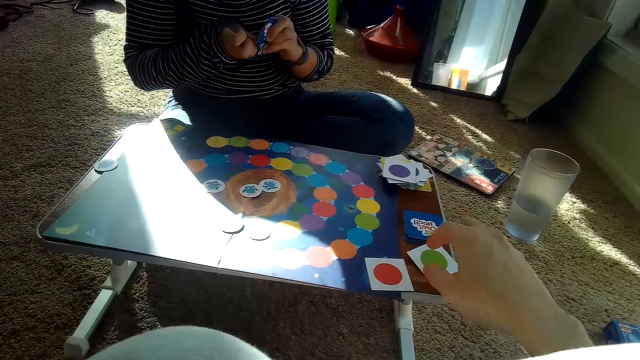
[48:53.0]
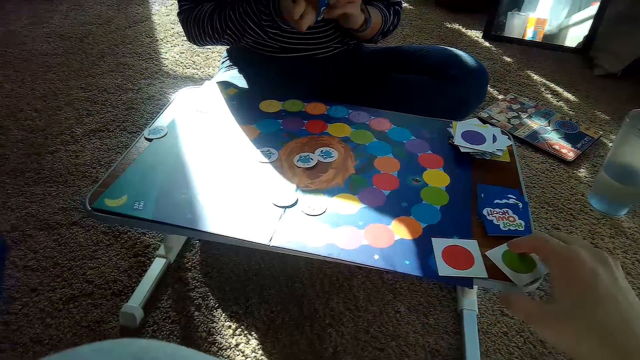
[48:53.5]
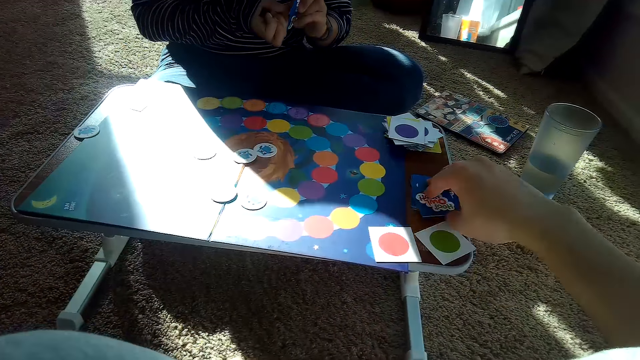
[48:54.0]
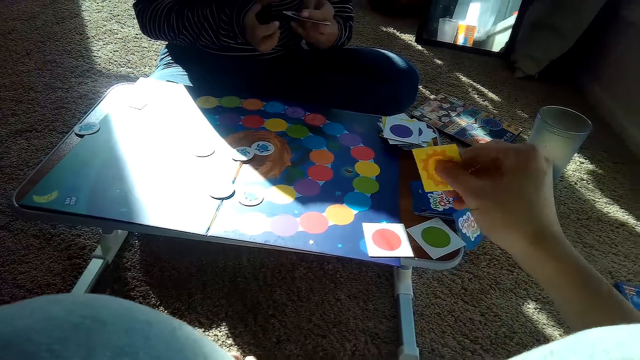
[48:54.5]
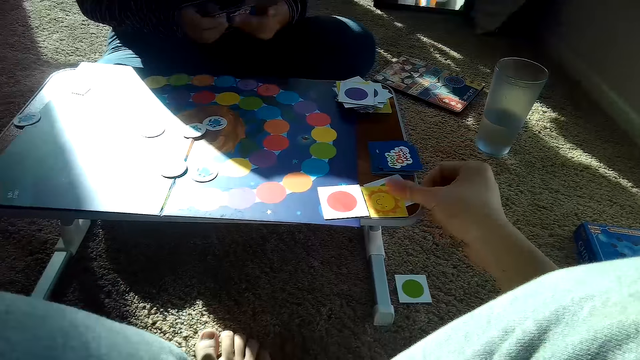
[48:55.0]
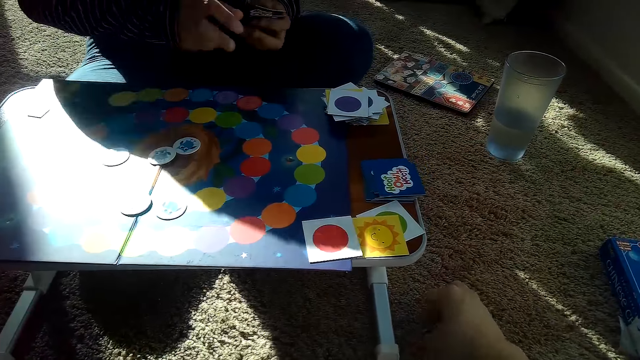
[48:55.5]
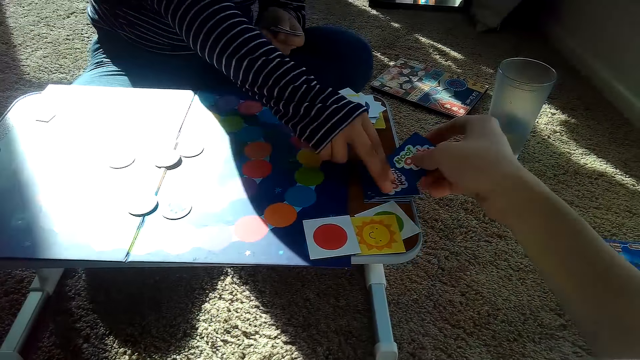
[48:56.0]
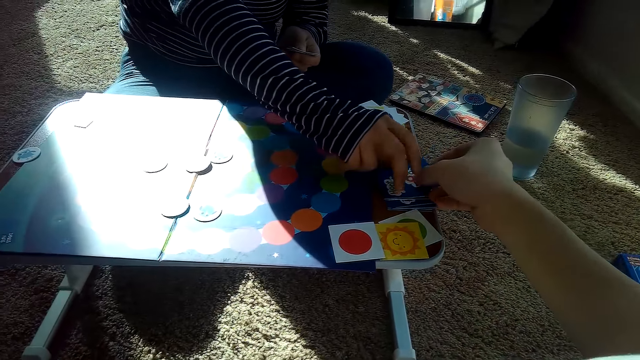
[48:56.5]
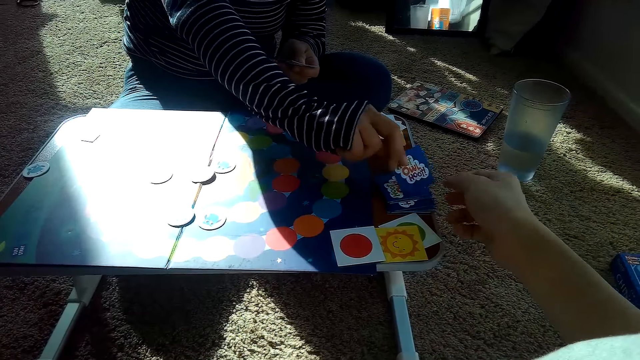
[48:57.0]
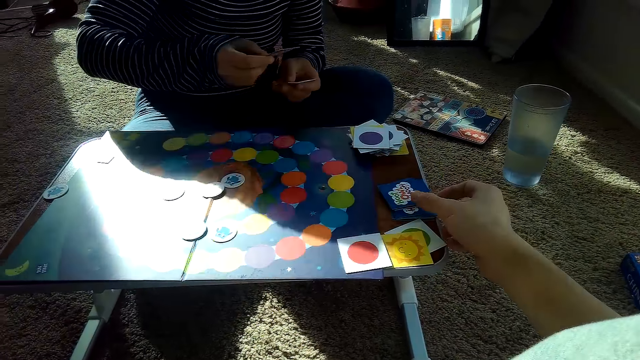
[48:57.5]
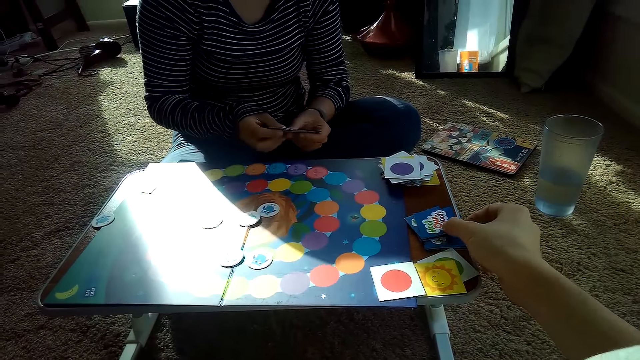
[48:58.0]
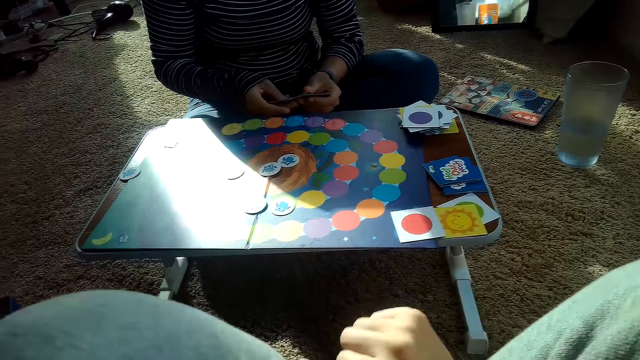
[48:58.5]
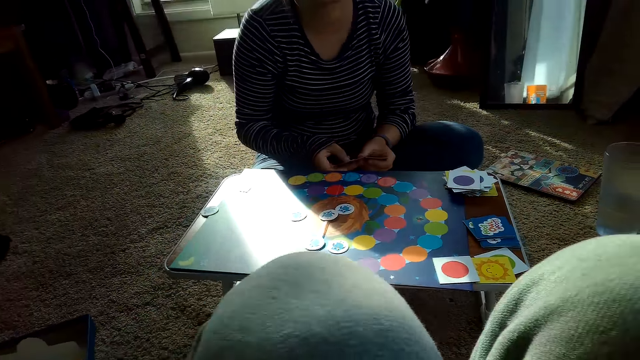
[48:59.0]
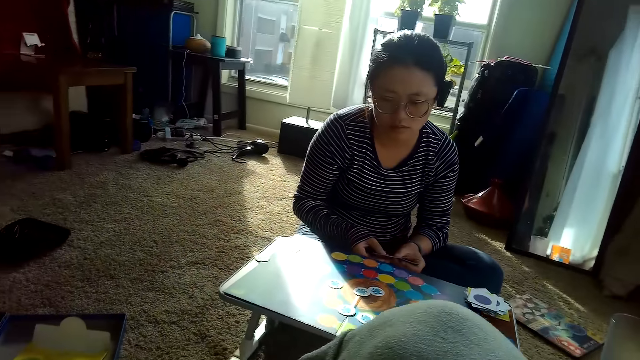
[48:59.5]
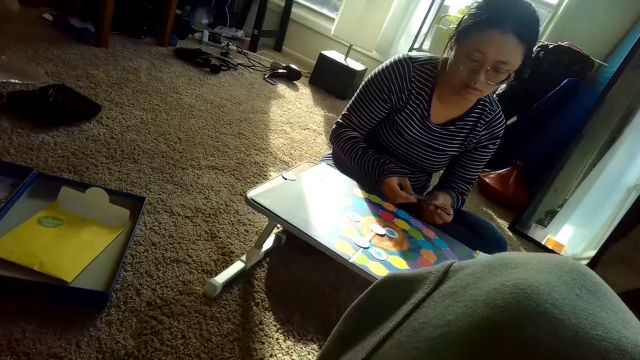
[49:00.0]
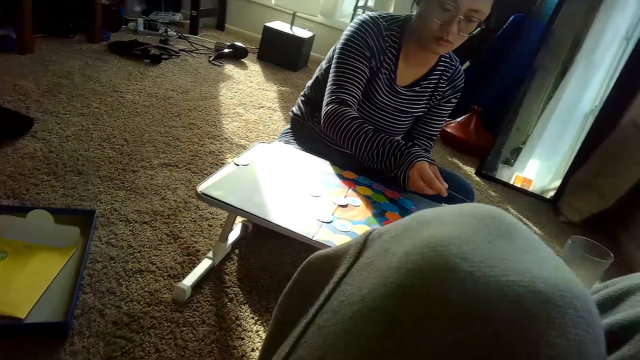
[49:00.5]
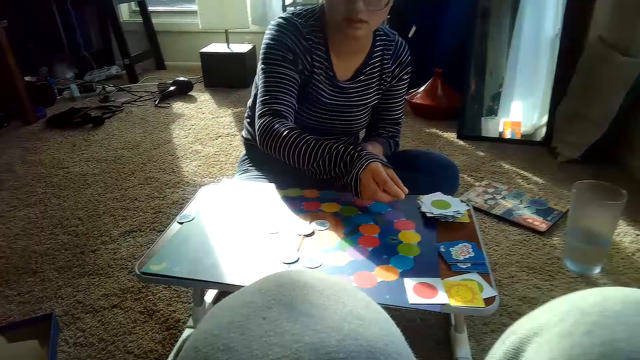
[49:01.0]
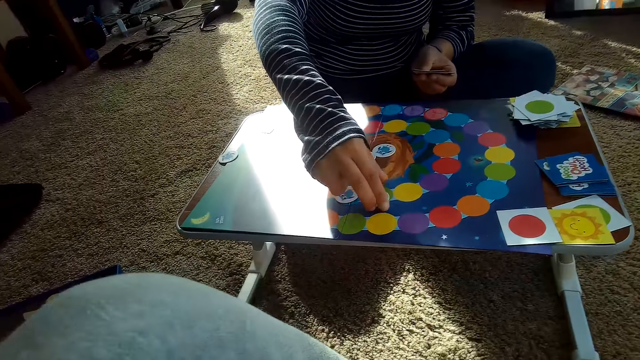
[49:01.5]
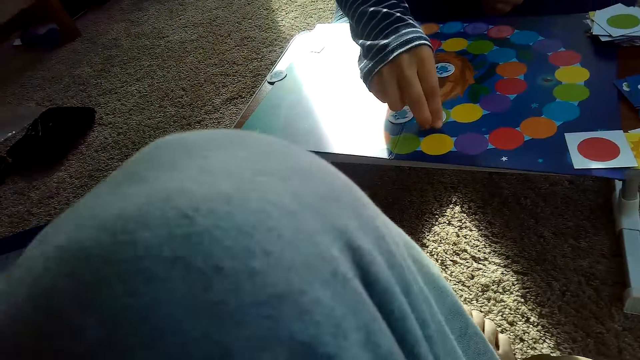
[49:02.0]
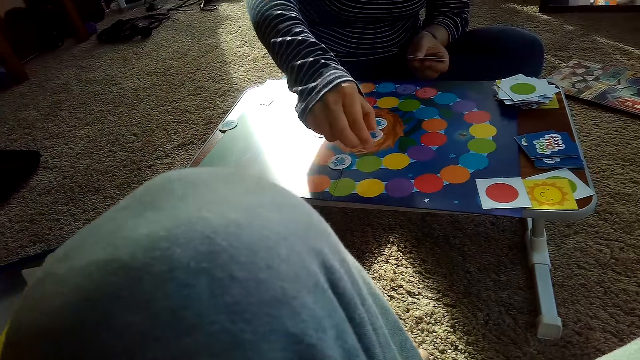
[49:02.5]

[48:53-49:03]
The camera wearer picks a card from the stack of cards on the table with his right hand. He places the card in his hand on his stack of cards on the table. He picks a card from the floor with his right hand. He drops the card on the stacks of cards on the table. He gives a card to the partner. The partner picks the card from the stacks of cards on the table with her right hand, drops the card on her stack of cards on the table with her right hand, and moves a chip from the game board with her right hand. She takes a card.

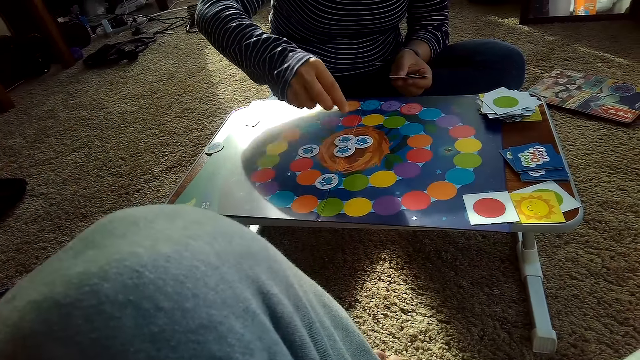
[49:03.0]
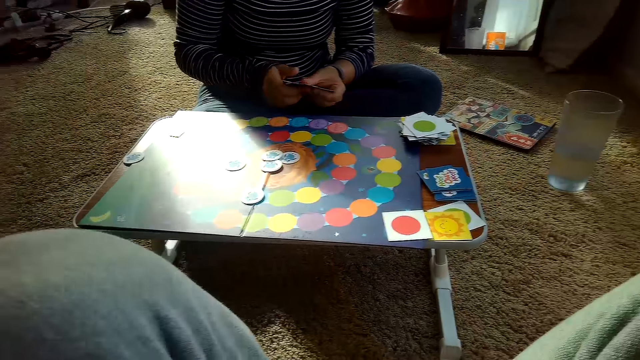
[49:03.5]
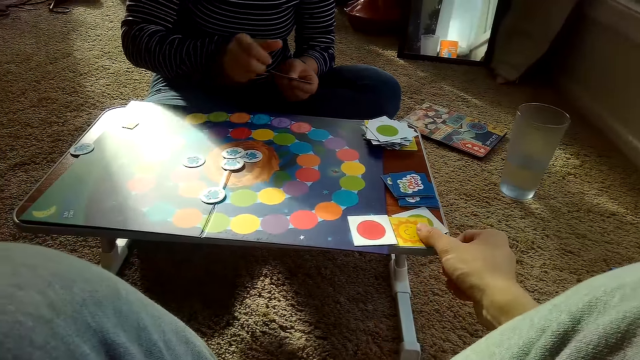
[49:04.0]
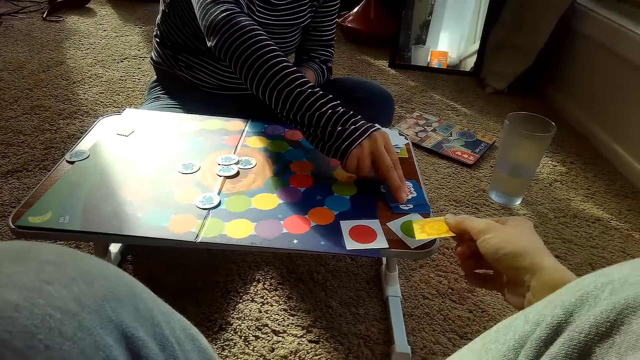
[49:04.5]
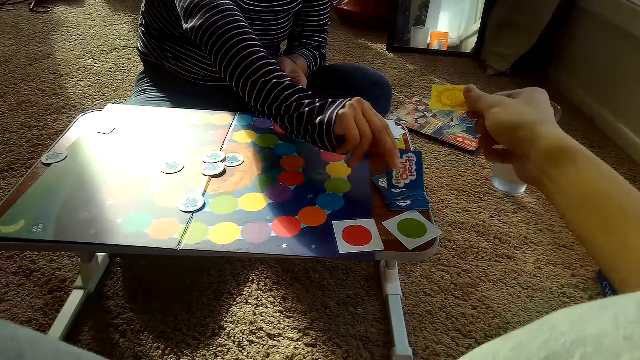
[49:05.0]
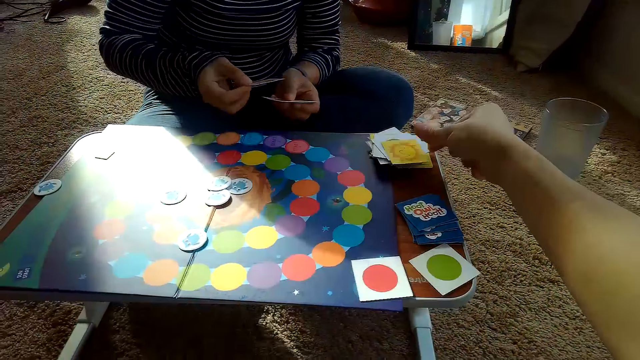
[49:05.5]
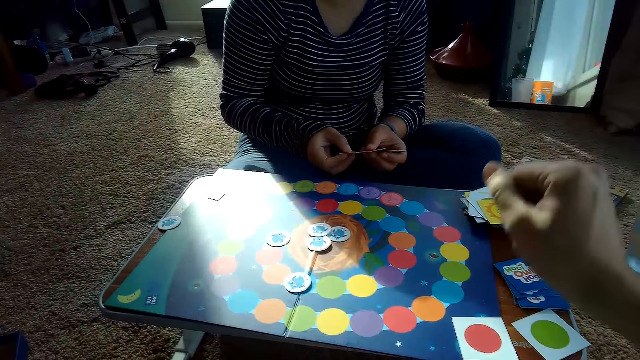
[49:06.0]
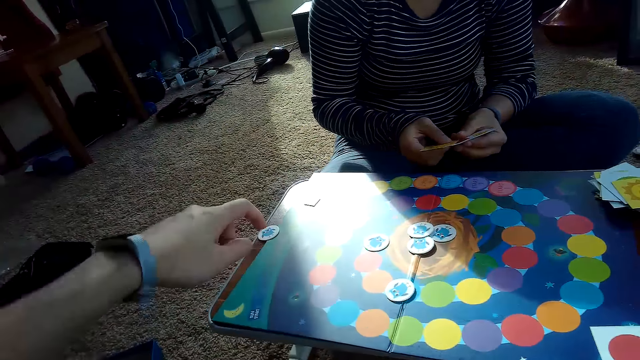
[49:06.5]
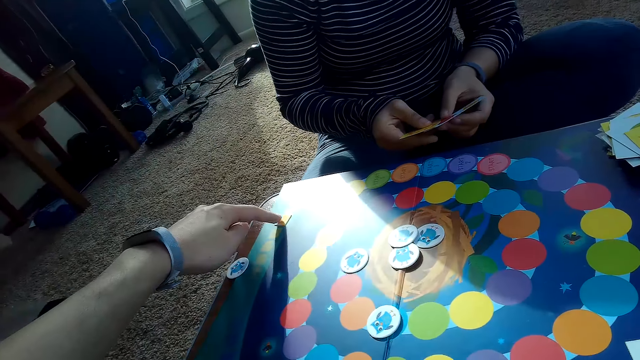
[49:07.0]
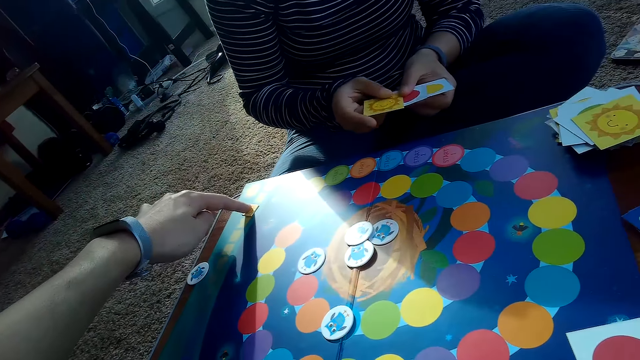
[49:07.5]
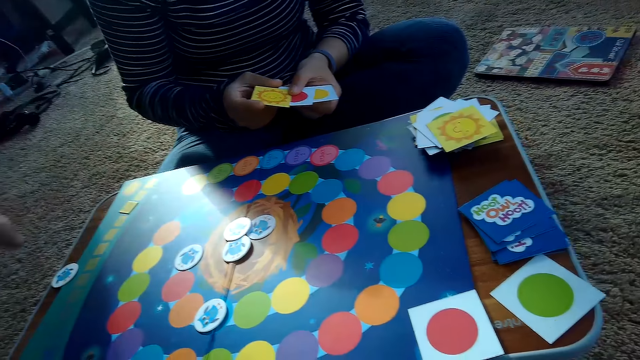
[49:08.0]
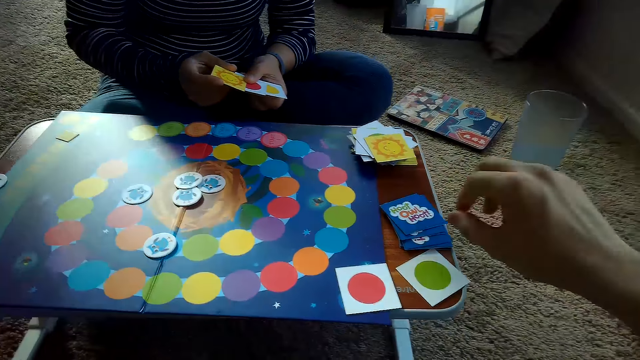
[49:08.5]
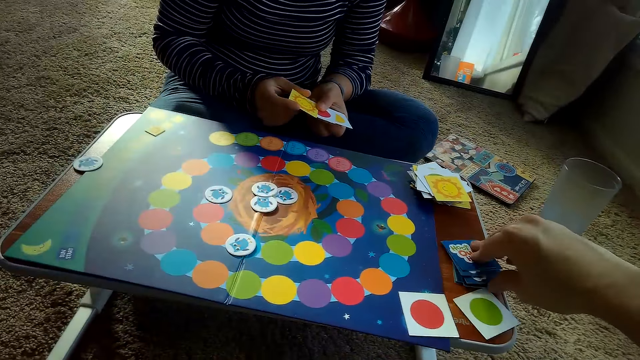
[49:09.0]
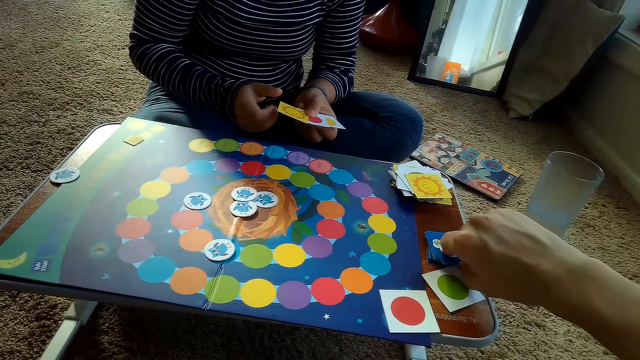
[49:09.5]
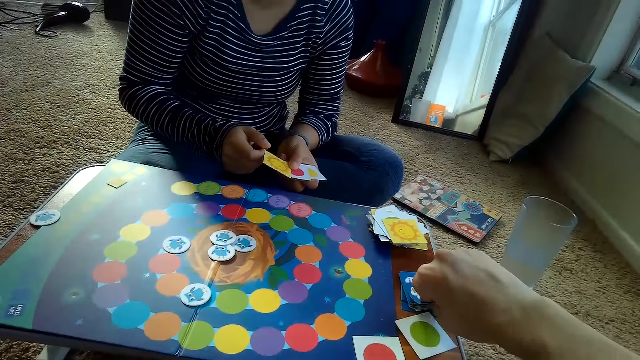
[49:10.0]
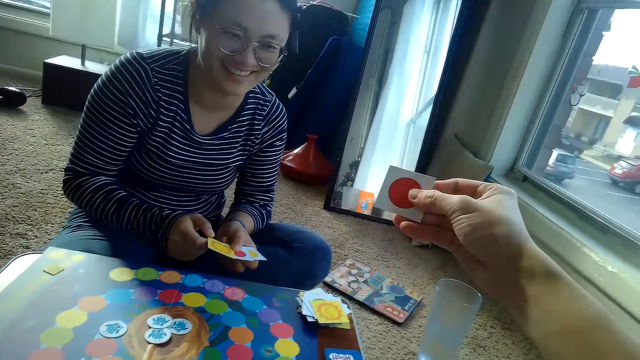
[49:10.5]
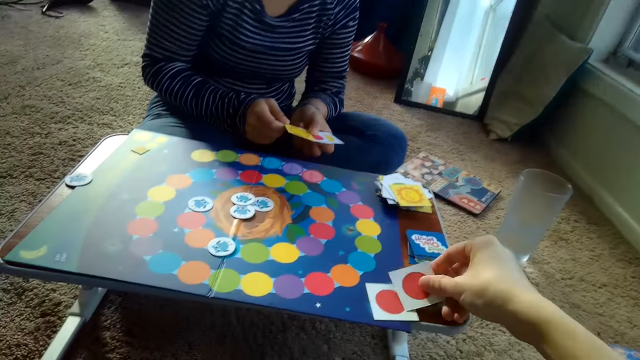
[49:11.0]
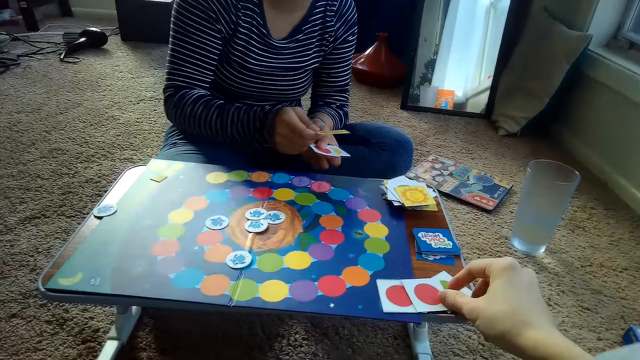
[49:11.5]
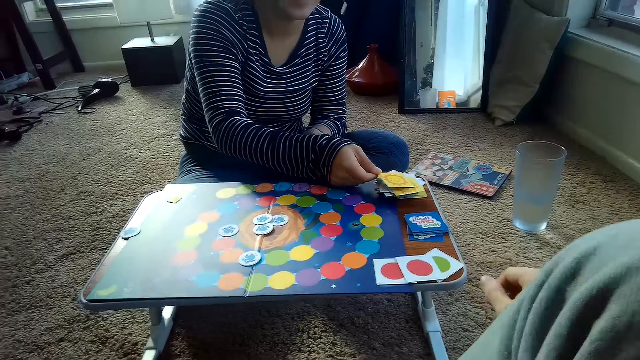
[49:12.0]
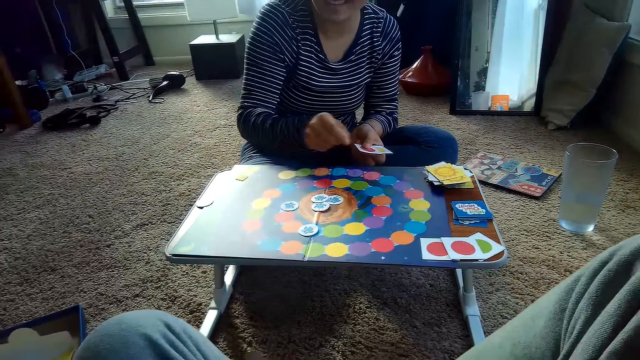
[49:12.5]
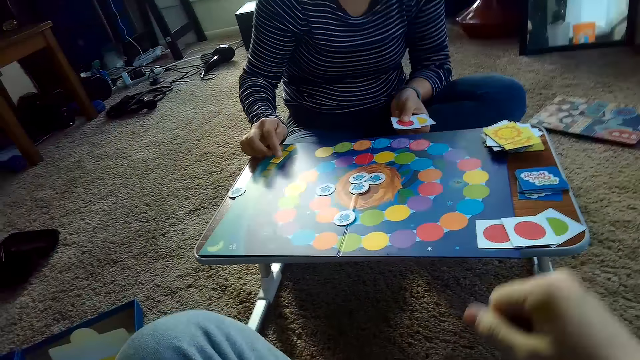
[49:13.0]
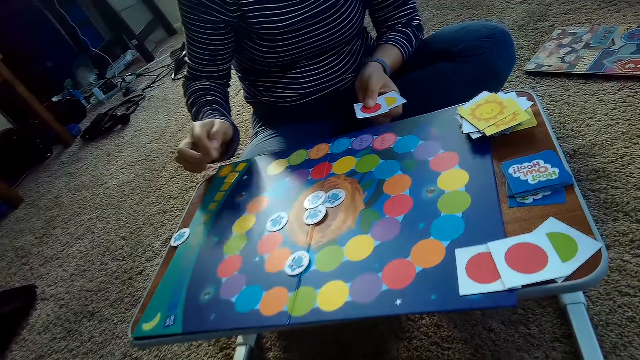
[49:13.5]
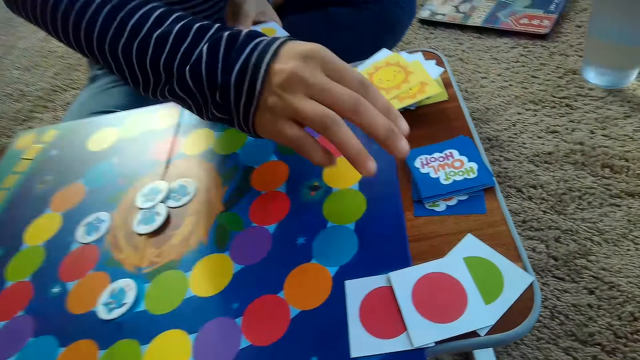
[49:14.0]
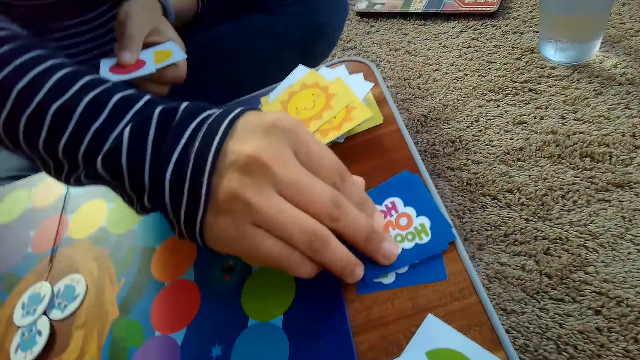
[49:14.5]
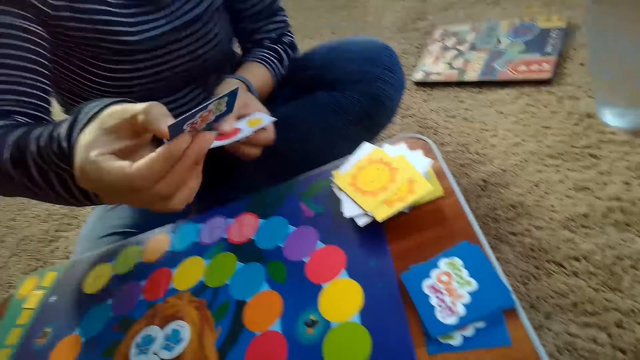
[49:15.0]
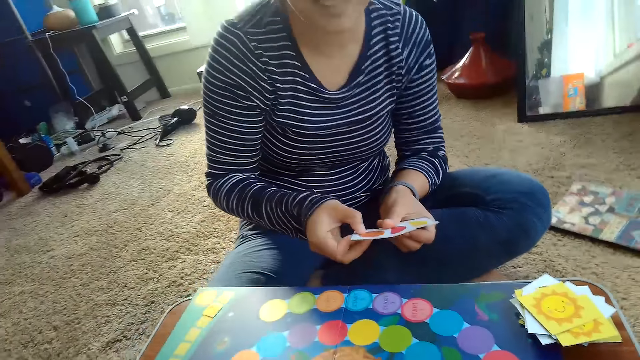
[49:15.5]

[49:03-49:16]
The partner puts down the card. The camera wearer picks a card from the stack of cards on the table with his right hand. The partner picks a card from the stacks of cards on the table with her right hand. The camera wearer places the card on the partner's stack of cards on the table with his right hand. He moves a chip on the game board with his left hand. He picks a card from the stack of cards on the table with his right hand. He drops his card on the stacks of cards on the table. He takes a card. The partner drops a card on her stack of cards on the table with her right hand, moves a chip from the game board with her right hand, and picks a card from the stacks of cards on the table with her right hand.
